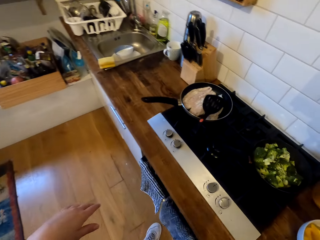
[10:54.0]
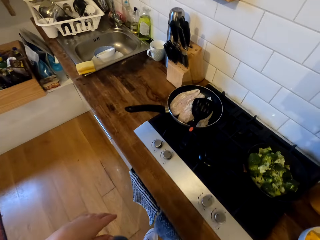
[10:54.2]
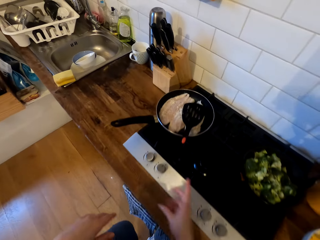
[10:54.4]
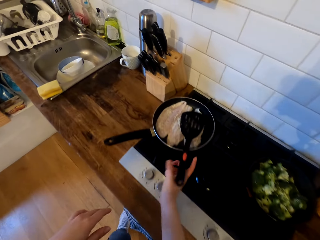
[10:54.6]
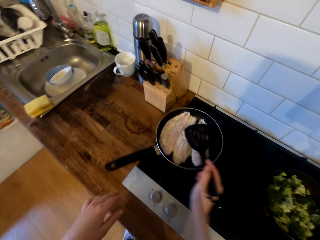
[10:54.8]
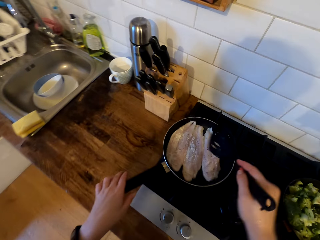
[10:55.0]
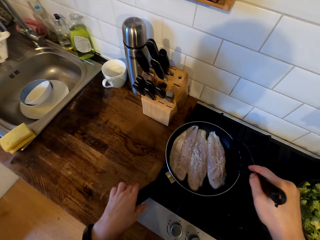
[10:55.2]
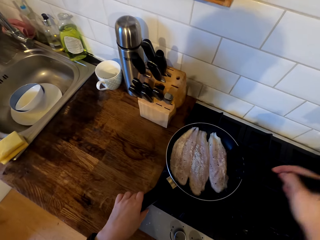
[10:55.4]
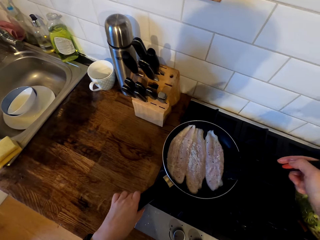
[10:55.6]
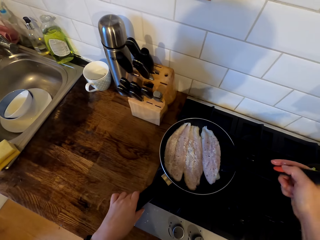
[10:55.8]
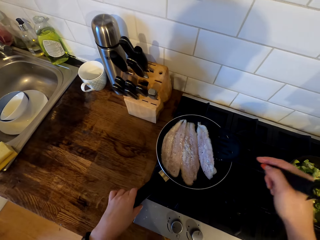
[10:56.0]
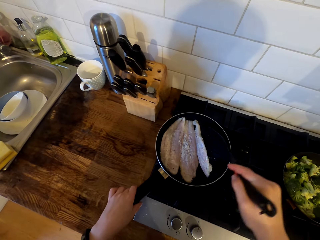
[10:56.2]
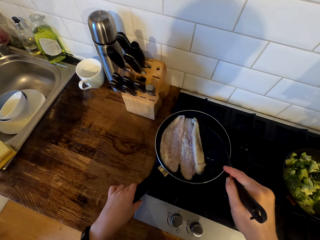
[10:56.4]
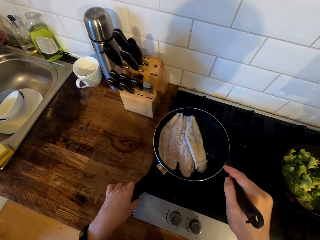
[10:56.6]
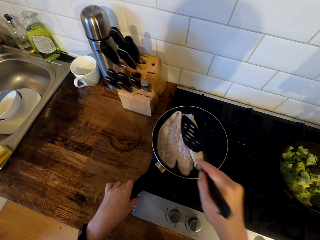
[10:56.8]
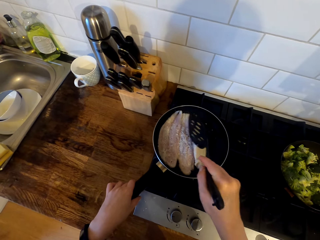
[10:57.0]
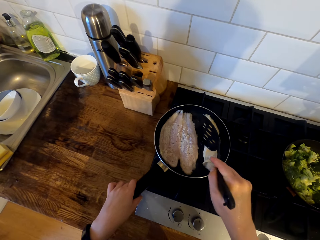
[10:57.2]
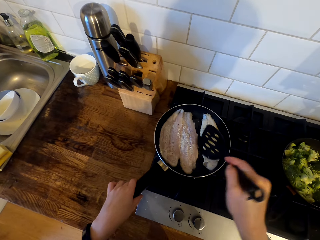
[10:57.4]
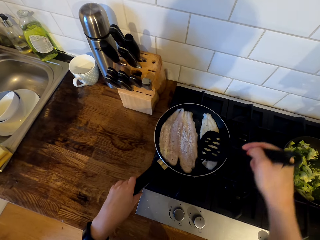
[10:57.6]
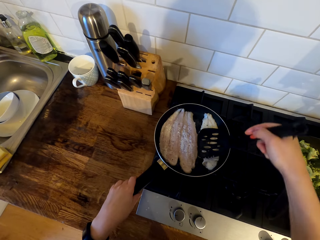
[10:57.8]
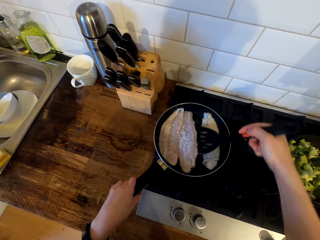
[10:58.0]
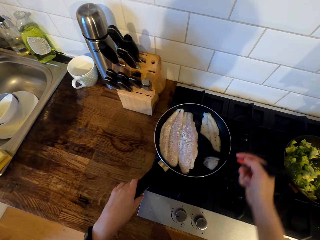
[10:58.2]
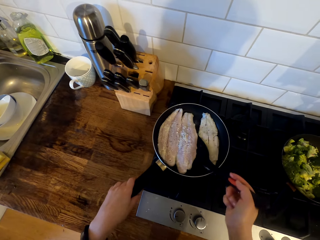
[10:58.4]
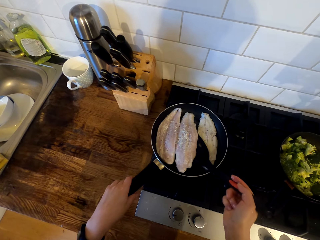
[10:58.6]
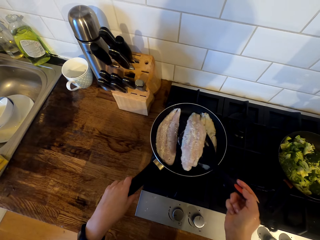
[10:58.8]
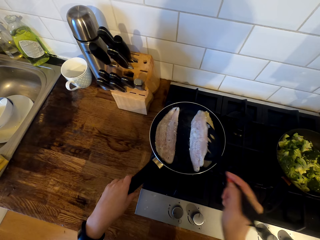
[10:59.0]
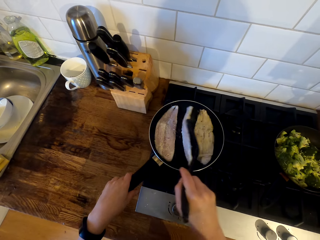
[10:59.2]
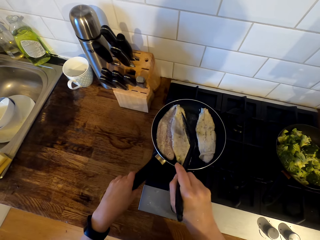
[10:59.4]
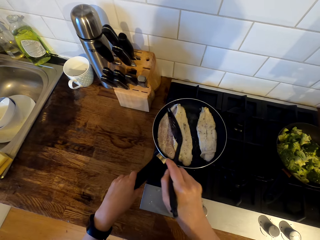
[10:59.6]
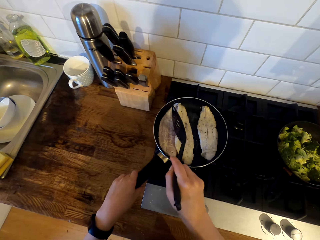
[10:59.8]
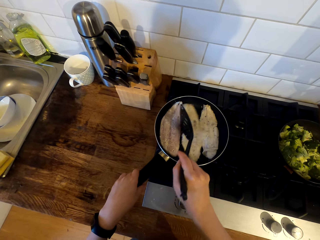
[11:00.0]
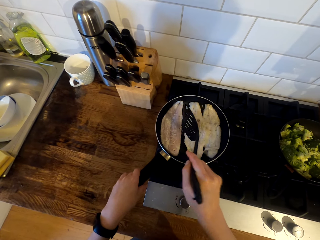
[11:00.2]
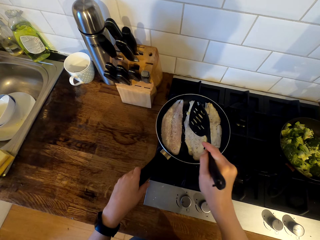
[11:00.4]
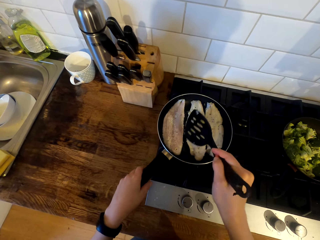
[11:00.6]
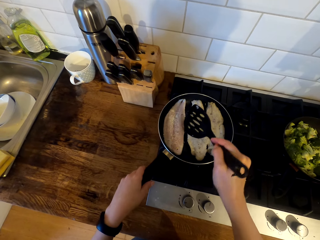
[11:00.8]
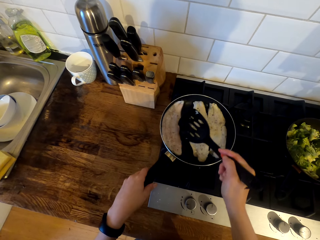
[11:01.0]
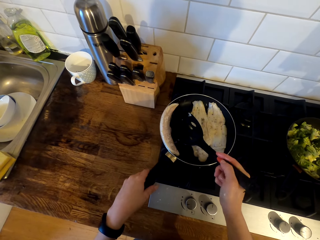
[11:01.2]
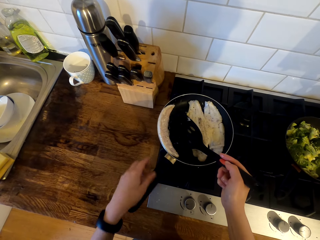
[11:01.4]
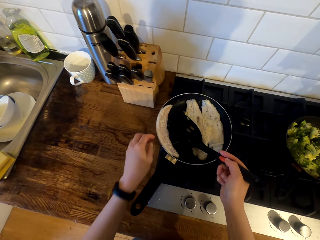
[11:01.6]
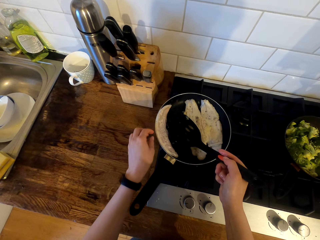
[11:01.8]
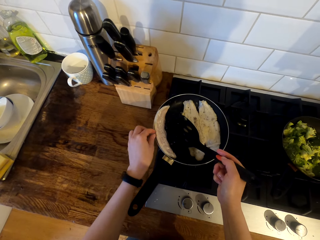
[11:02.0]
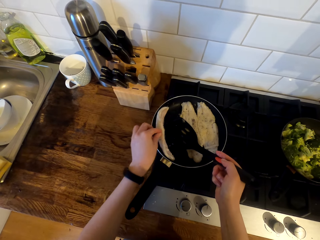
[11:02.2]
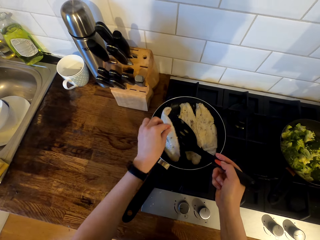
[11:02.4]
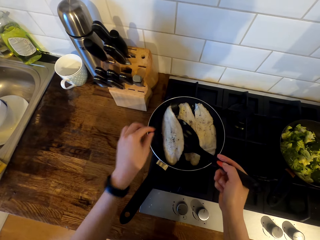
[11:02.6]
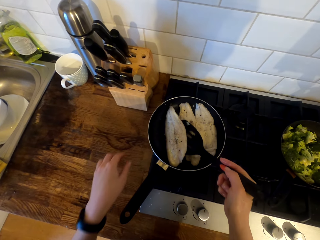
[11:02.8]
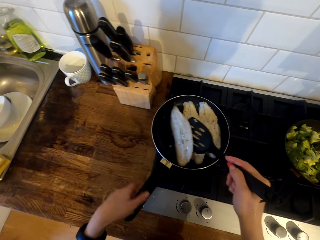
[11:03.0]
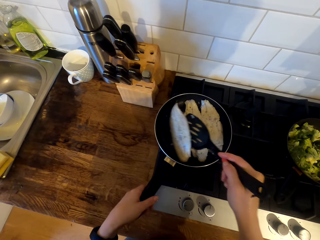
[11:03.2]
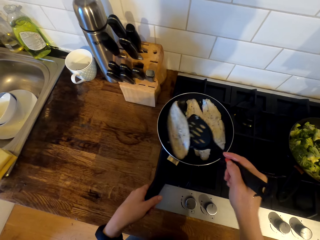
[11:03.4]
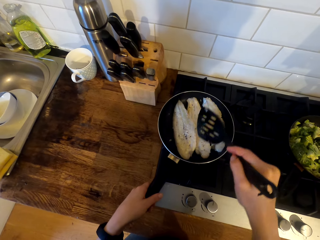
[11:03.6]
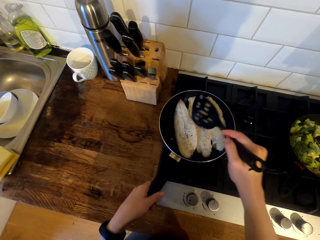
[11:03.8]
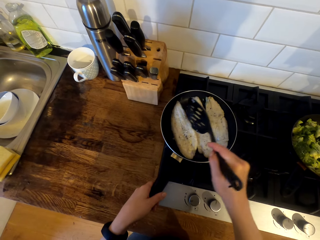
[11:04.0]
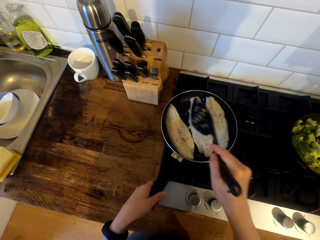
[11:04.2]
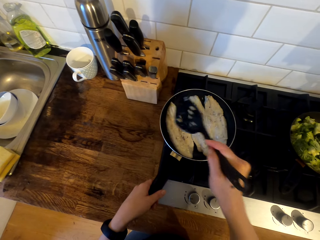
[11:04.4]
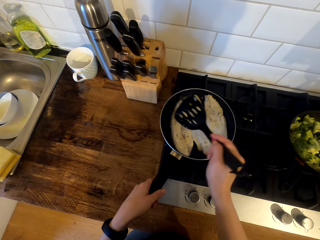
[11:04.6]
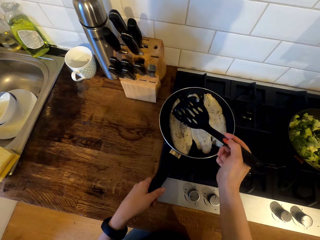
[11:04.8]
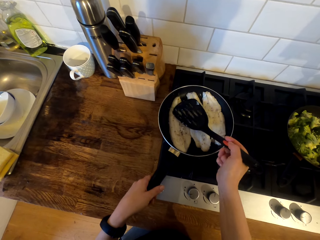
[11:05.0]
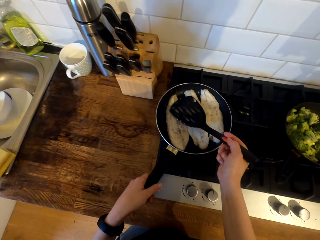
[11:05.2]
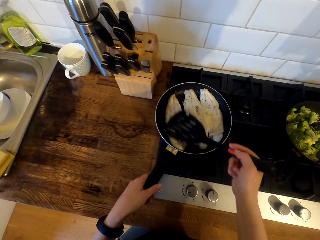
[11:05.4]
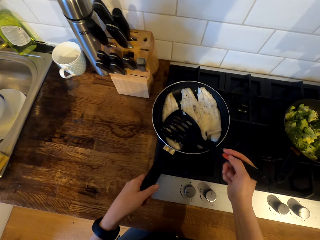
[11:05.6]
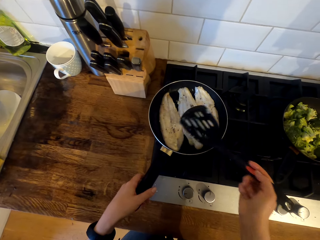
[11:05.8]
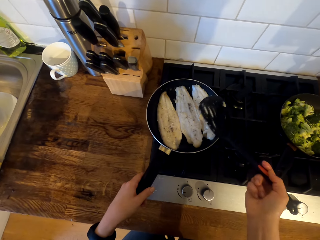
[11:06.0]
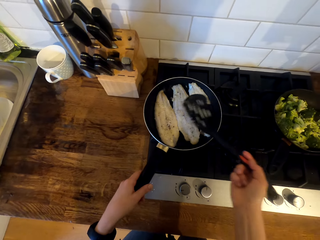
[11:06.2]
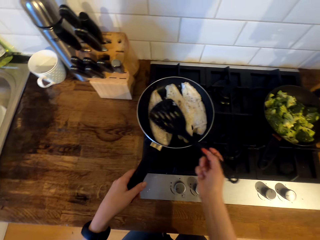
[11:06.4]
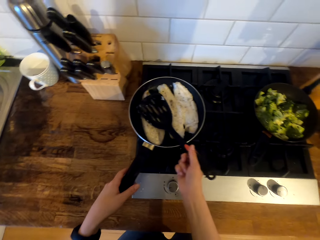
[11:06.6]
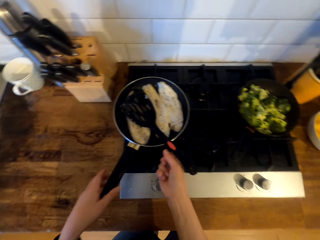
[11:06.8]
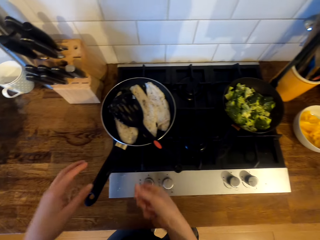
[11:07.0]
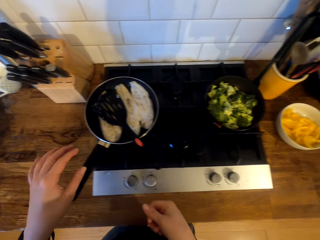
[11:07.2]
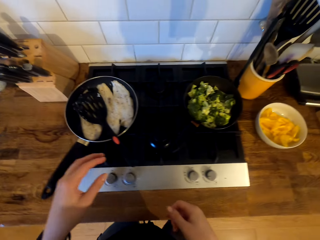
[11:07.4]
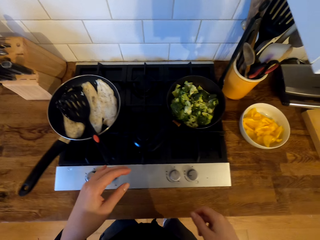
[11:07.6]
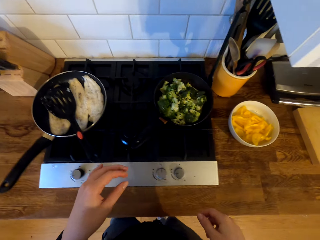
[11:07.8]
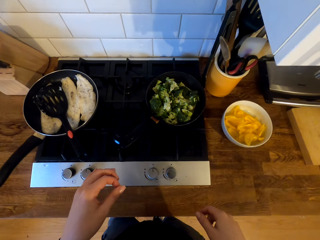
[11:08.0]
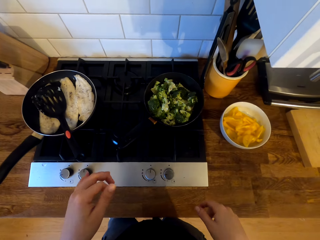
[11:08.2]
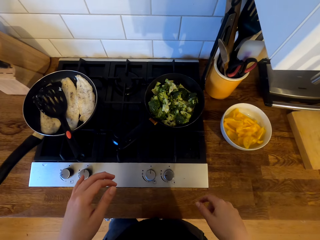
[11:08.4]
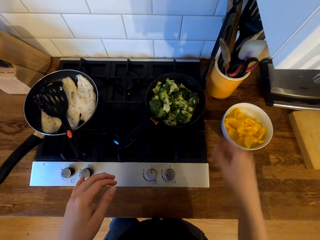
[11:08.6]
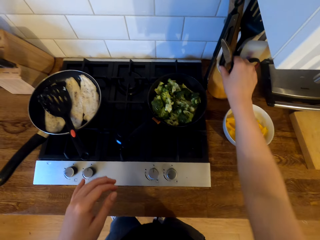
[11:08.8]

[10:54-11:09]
The camera wearer picks up the turner spatula or cooking spoon. They hold the cooking spoon. They turn the fish fillet in the frying pan. They hold the fish fillet and turn the fish fillet in the cooking spoon. They hold the saucepan's handle and press the fish fillet with the cooking spoon. They place the turner spatula in the frying pan. They move in the kitchen.

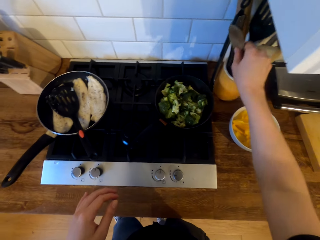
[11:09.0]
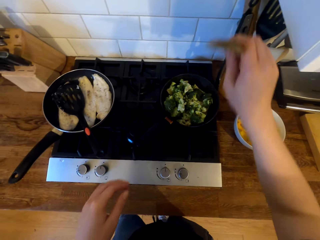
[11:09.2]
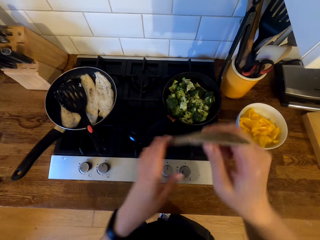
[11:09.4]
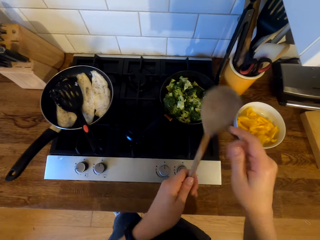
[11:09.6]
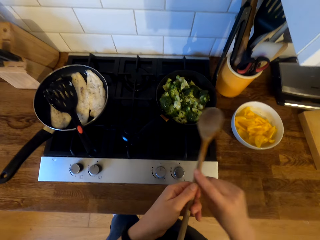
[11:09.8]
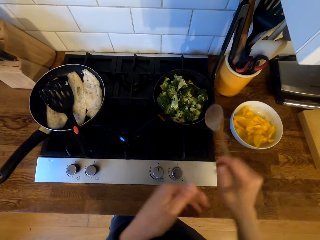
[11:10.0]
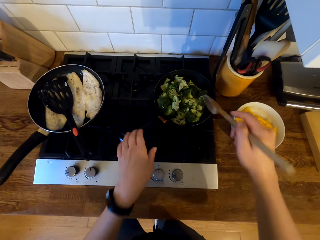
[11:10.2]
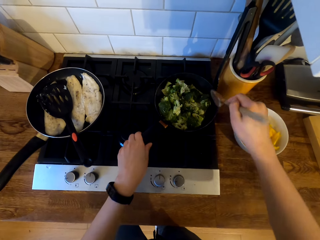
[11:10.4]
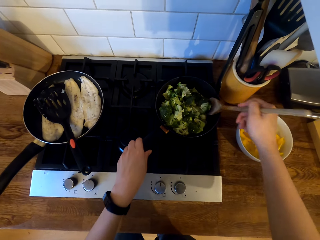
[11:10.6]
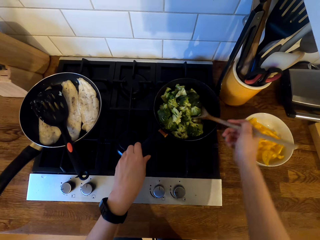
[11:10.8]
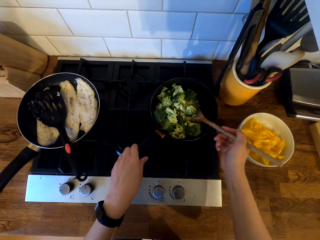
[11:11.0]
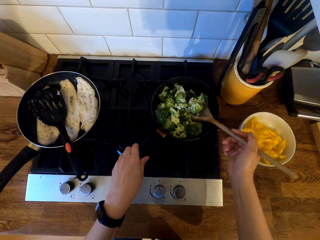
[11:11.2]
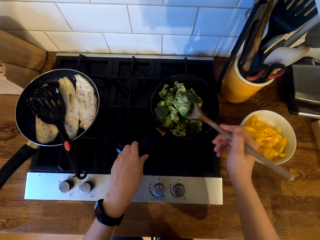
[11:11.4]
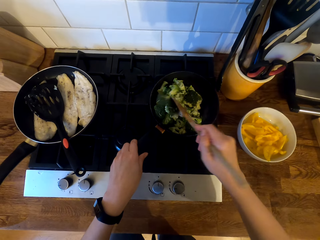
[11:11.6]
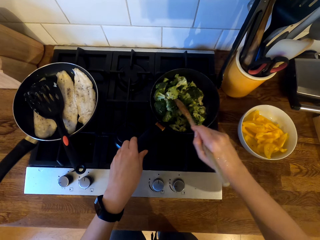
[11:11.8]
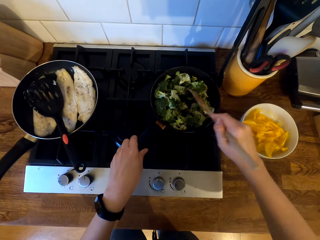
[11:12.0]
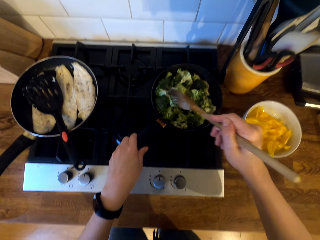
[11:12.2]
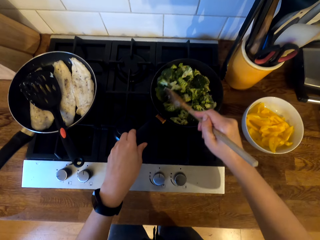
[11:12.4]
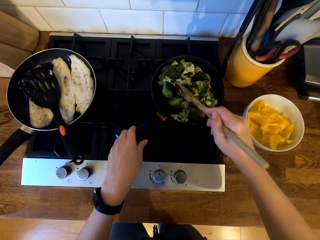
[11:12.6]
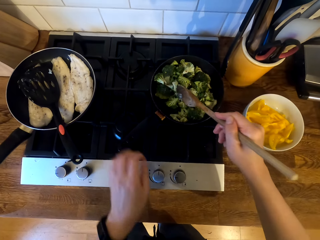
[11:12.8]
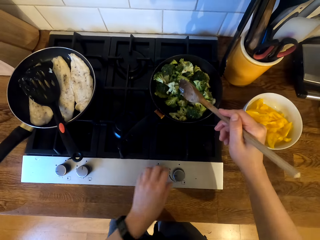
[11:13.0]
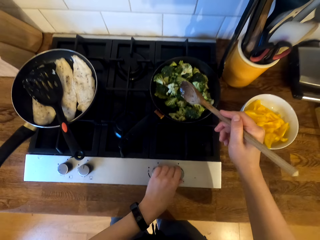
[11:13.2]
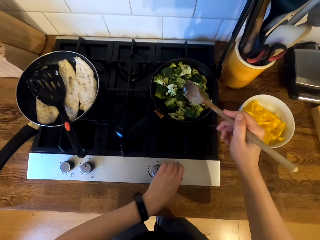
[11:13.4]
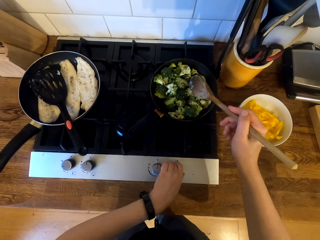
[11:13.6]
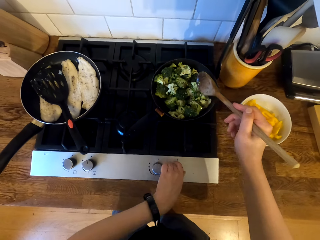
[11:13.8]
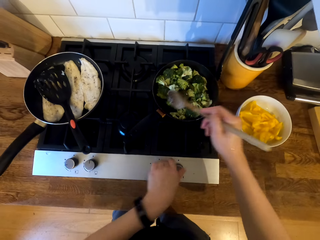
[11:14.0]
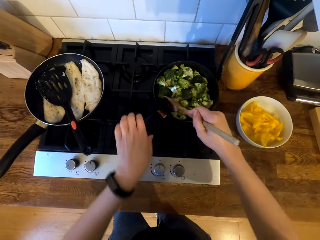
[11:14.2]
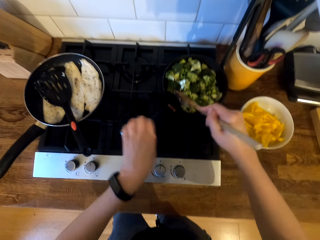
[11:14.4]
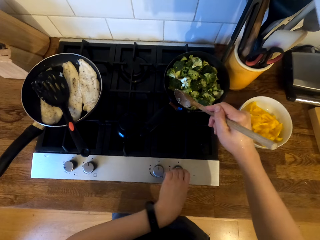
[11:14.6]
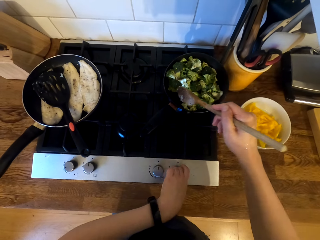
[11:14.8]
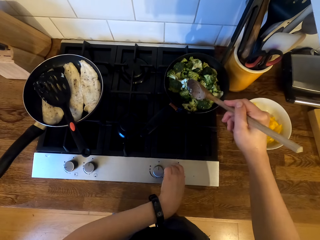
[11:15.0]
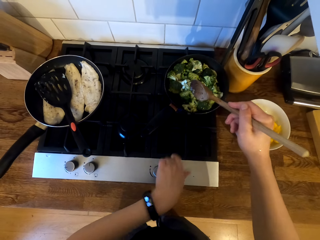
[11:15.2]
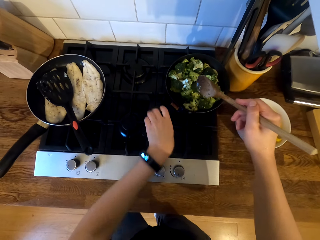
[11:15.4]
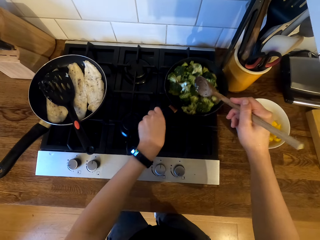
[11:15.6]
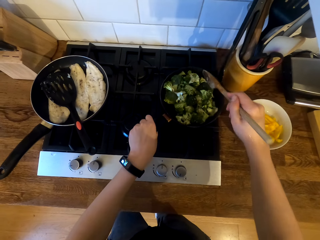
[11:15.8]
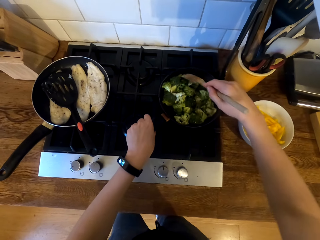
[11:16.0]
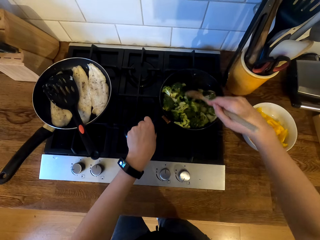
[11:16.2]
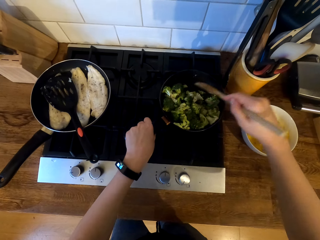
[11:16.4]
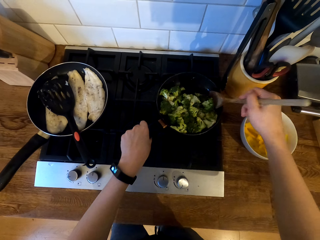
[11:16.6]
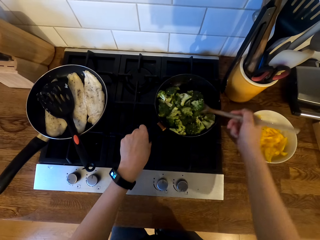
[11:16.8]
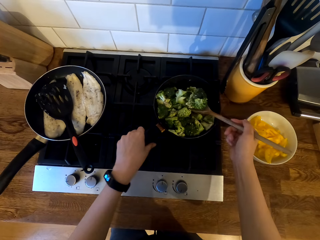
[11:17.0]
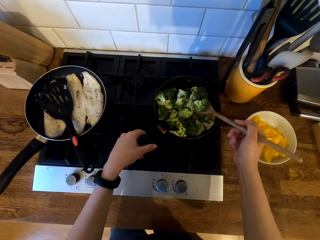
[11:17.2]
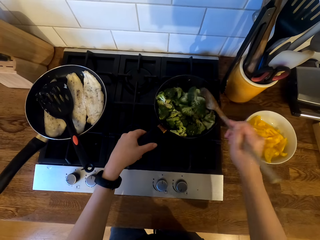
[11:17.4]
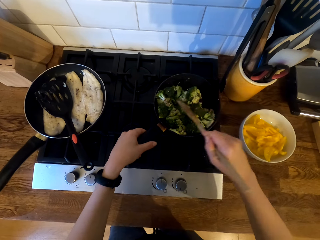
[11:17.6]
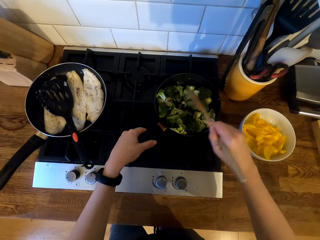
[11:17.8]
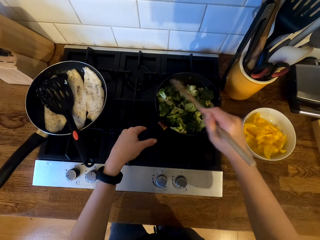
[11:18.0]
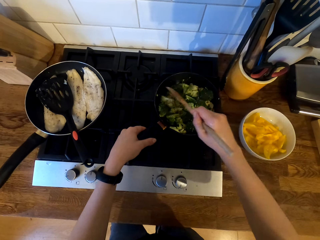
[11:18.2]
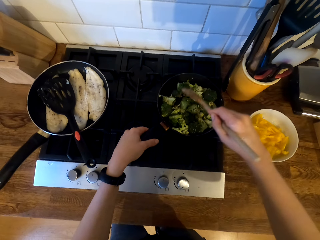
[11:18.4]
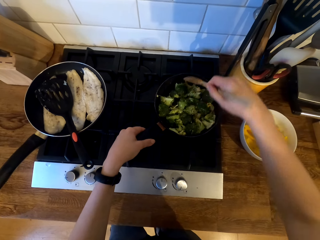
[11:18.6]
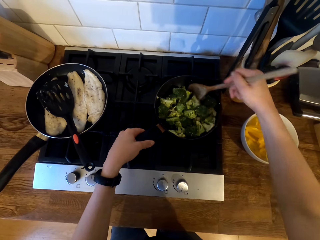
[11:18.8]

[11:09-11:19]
The camera wearer takes a wooden spoon or cooking stick from the container. They hold the cooking spoon. They stir the broccoli with the cooking stick on the frying pan. They adjust the stove knob. They stir the broccoli with the cooking stick. They turn off the cooker. They hold the frying pan handle. They stir the broccoli with the cooking stick on the frying pan.
